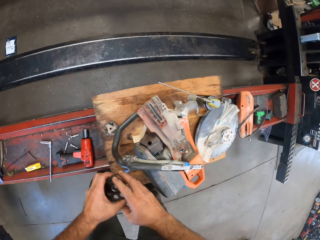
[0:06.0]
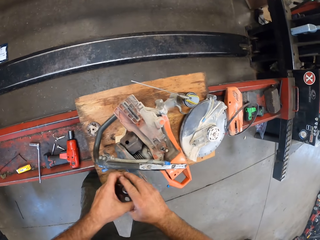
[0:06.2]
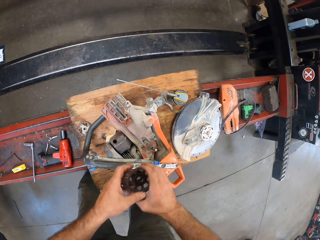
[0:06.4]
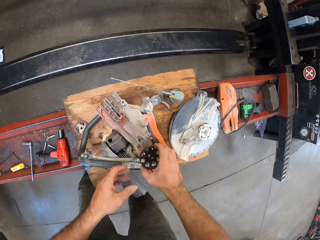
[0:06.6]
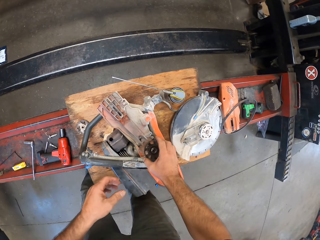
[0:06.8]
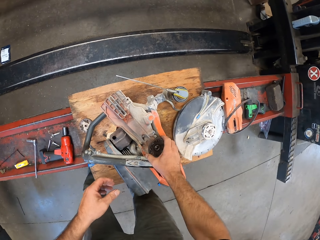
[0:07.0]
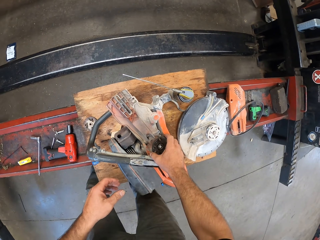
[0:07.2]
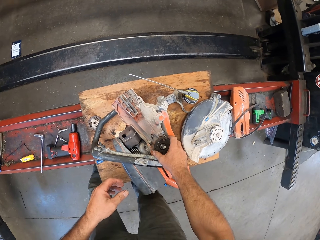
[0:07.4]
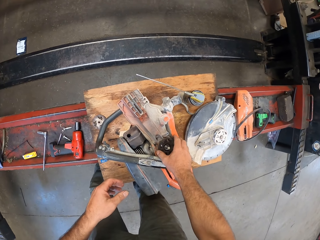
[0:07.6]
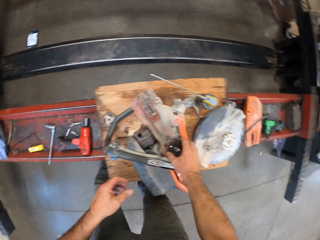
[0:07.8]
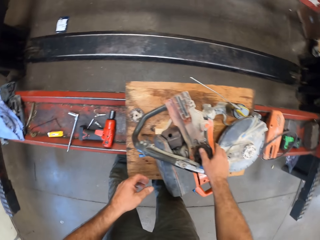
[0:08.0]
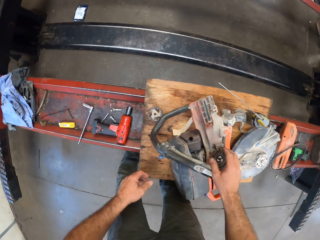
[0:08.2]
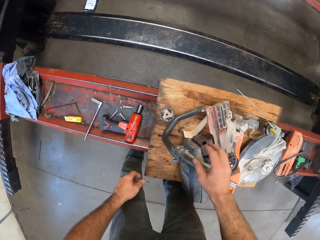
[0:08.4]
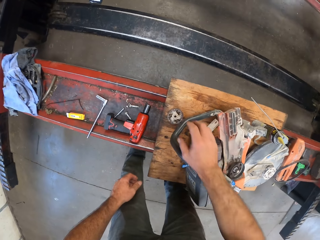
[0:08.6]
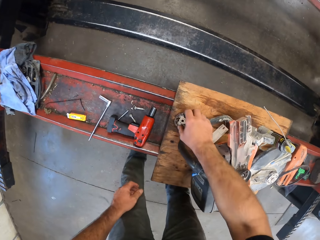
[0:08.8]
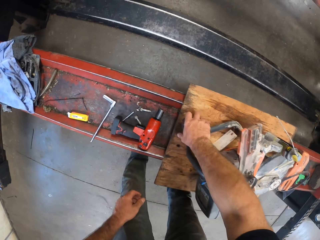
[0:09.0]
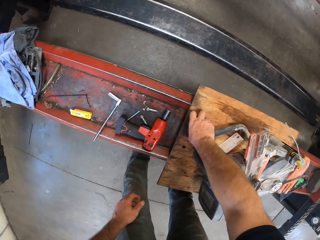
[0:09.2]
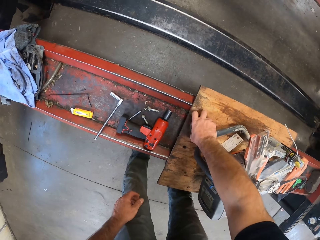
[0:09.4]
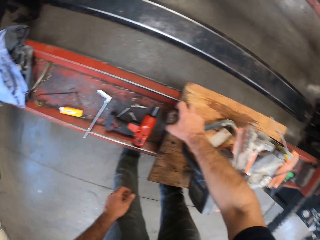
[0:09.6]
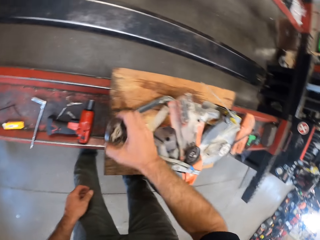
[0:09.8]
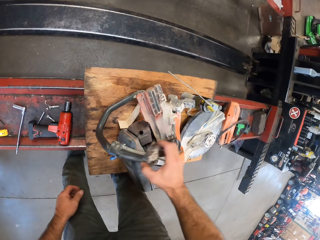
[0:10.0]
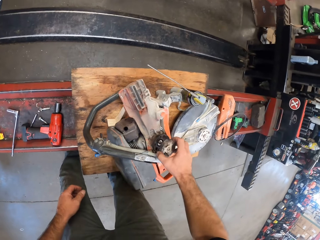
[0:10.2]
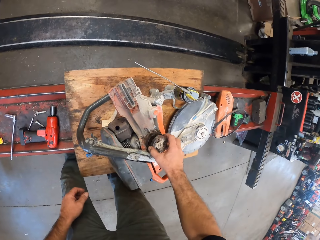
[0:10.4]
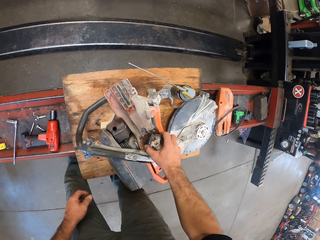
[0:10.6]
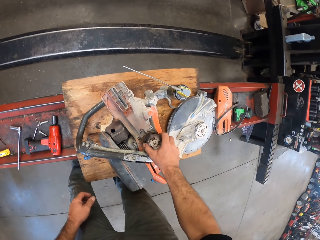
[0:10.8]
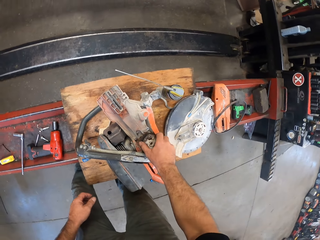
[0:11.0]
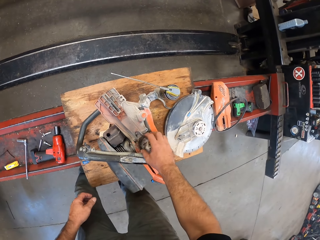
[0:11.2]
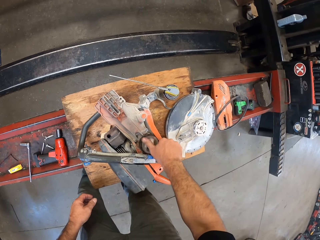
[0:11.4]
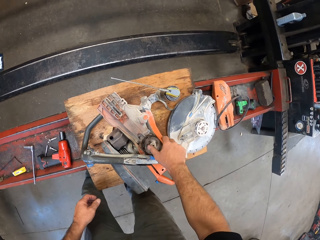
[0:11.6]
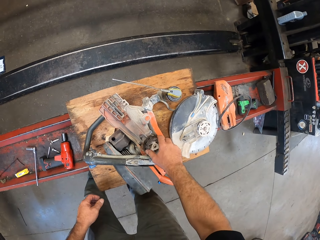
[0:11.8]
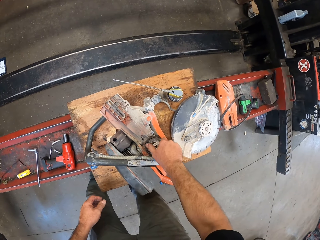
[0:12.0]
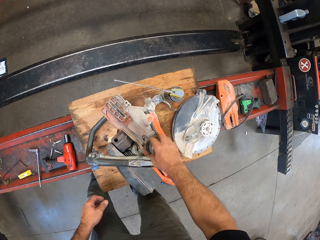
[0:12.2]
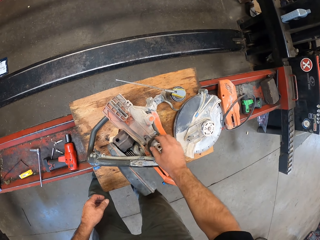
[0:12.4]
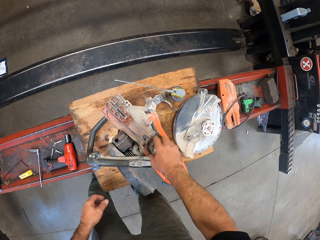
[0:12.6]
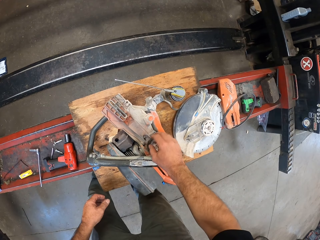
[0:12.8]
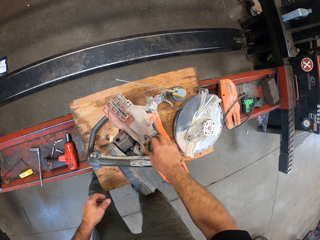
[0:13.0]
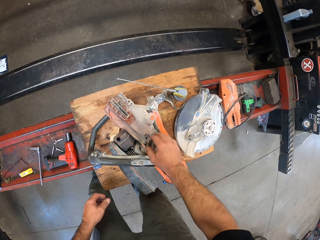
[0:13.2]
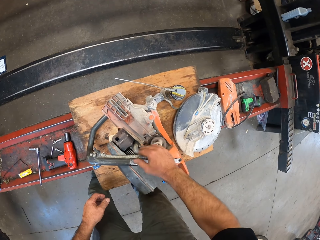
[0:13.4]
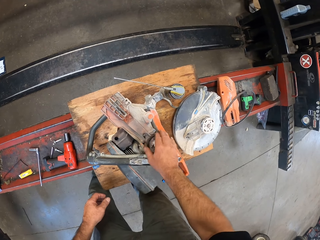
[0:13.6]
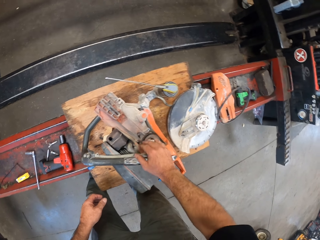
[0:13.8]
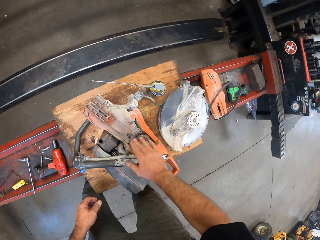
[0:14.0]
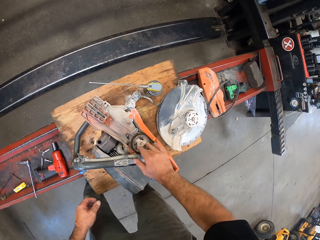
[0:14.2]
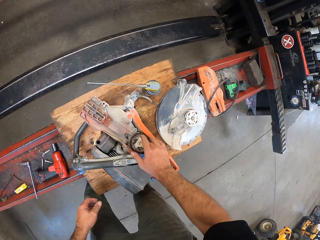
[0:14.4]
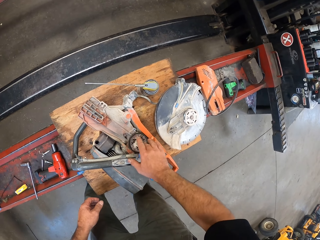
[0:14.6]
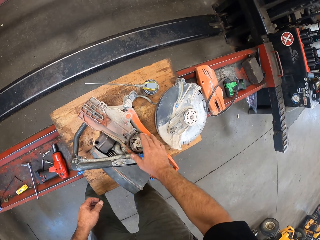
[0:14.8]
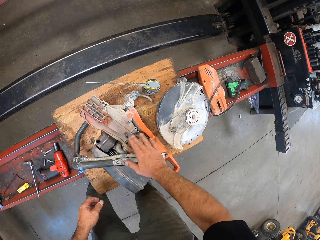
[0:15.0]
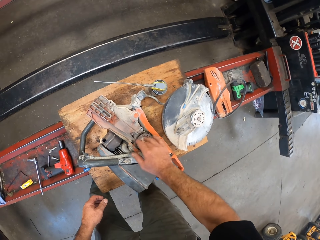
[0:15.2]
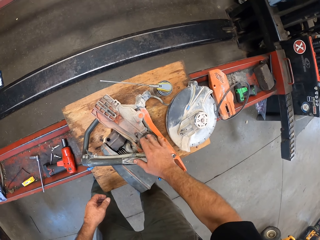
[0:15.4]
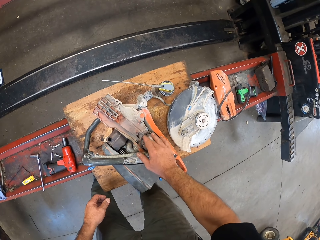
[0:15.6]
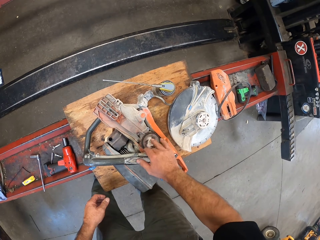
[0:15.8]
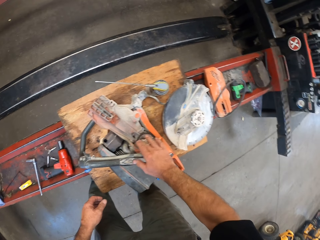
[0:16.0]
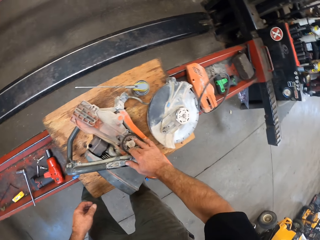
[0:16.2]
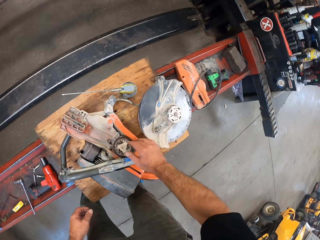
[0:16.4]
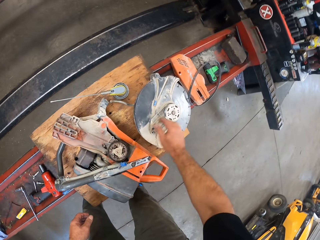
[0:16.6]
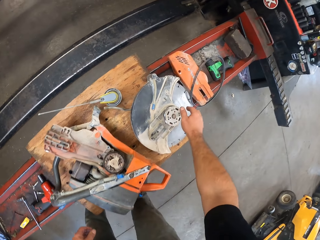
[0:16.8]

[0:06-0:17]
The camera wearer takes the disc plate. He passes the chainsaw part to his right hand. He attaches the chainsaw part to the chainsaw engine. He picks up another chainsaw part with his right hand from the lift. He attaches the chainsaw part to the chainsaw. He rotates the disc plate.

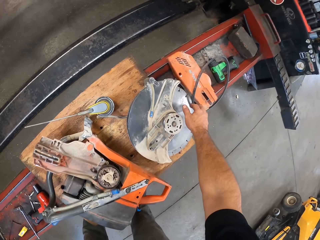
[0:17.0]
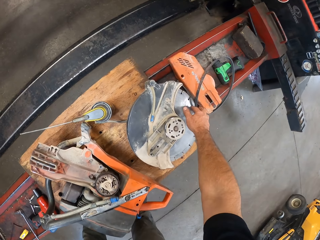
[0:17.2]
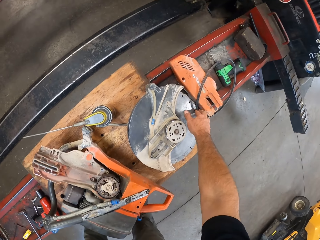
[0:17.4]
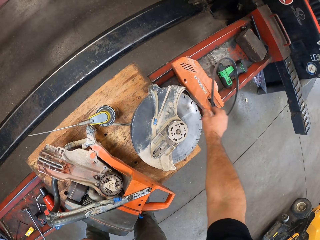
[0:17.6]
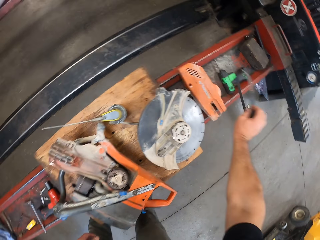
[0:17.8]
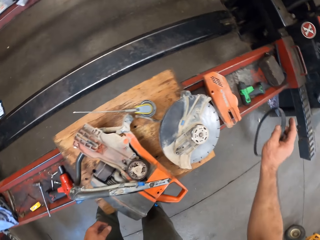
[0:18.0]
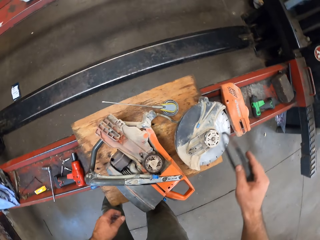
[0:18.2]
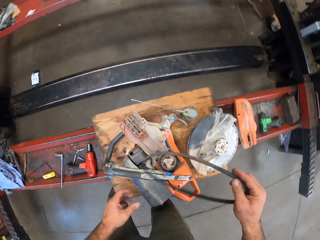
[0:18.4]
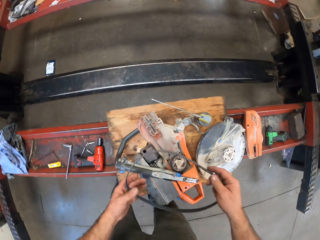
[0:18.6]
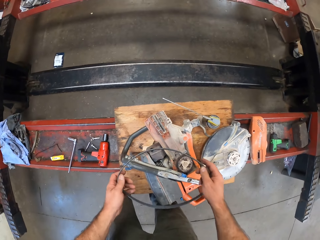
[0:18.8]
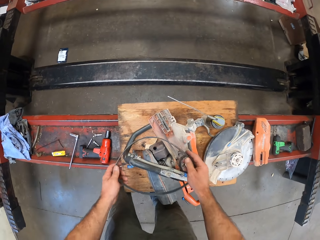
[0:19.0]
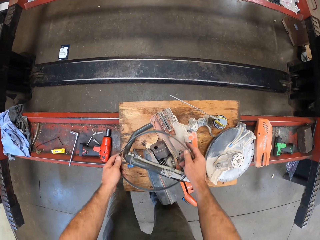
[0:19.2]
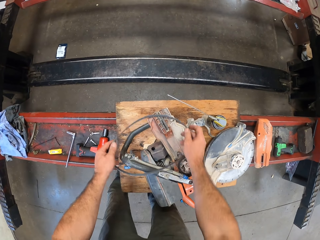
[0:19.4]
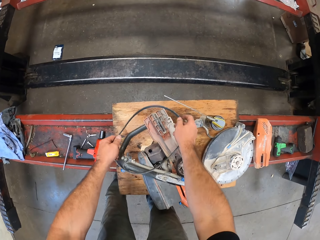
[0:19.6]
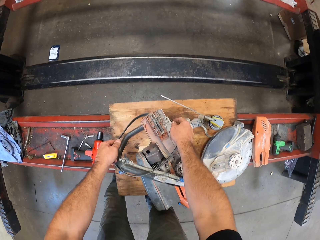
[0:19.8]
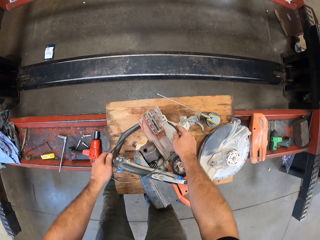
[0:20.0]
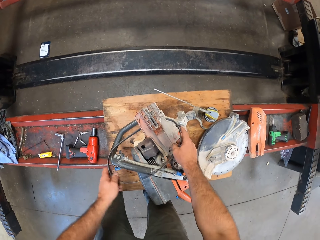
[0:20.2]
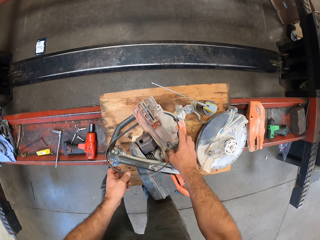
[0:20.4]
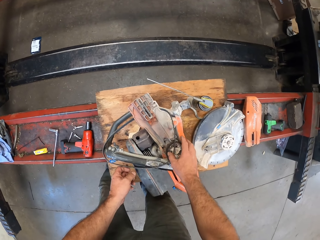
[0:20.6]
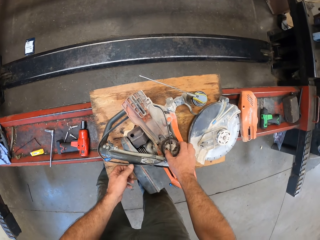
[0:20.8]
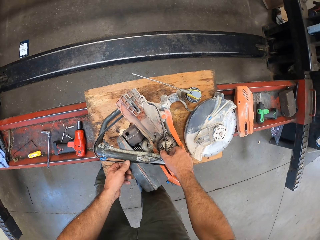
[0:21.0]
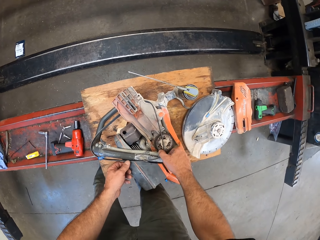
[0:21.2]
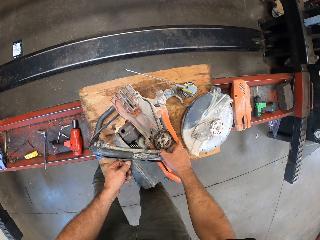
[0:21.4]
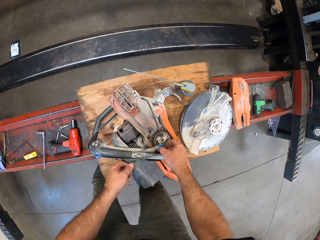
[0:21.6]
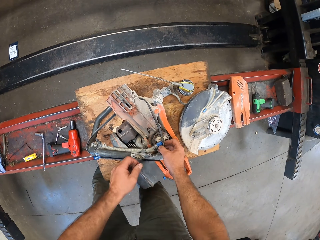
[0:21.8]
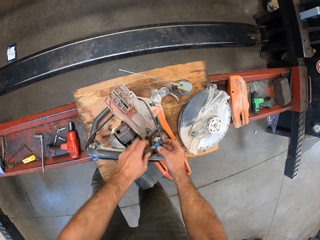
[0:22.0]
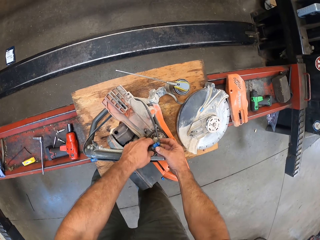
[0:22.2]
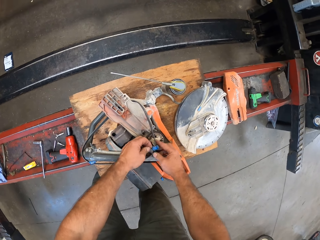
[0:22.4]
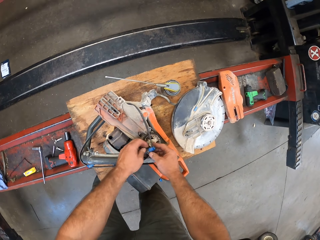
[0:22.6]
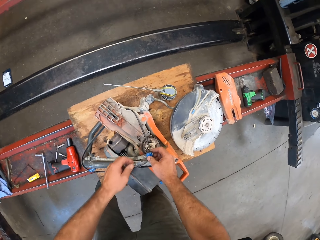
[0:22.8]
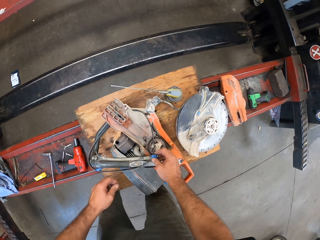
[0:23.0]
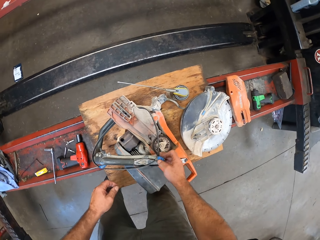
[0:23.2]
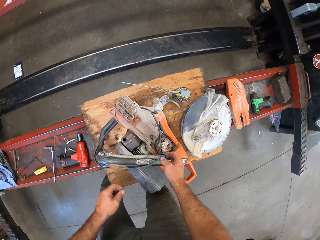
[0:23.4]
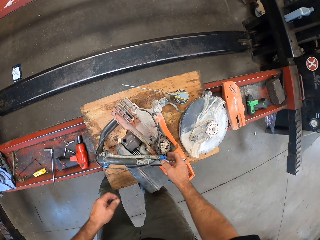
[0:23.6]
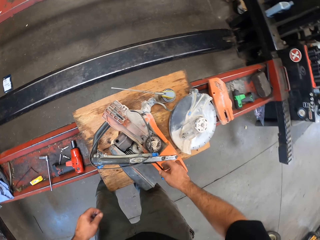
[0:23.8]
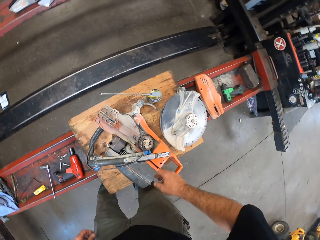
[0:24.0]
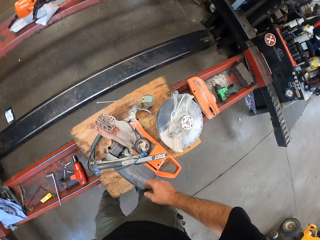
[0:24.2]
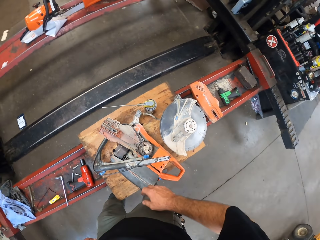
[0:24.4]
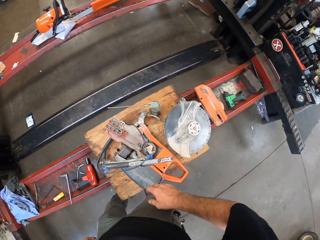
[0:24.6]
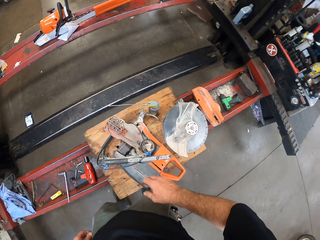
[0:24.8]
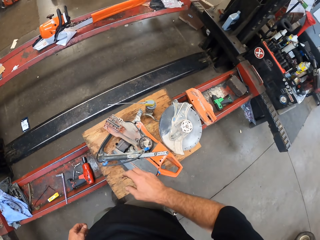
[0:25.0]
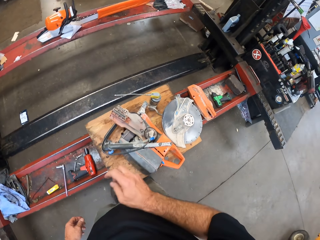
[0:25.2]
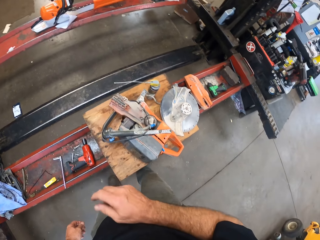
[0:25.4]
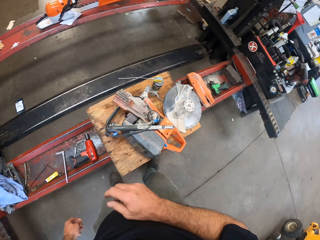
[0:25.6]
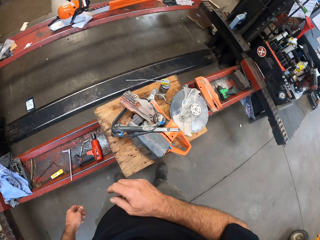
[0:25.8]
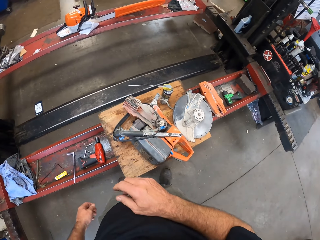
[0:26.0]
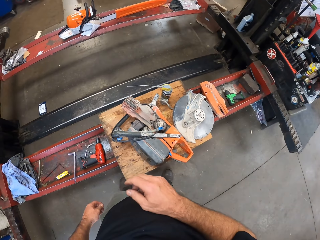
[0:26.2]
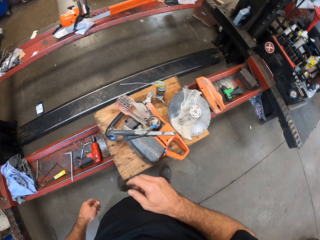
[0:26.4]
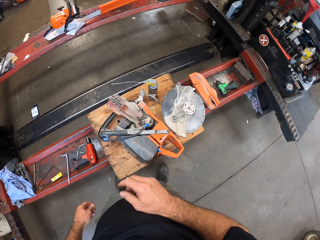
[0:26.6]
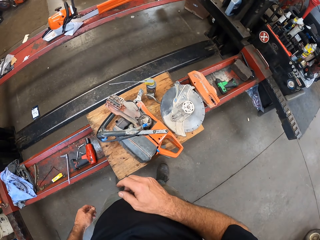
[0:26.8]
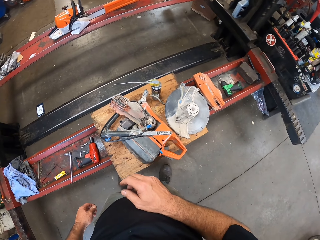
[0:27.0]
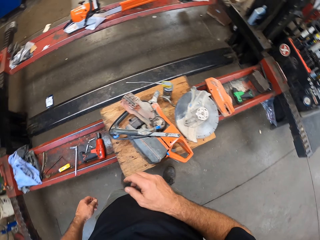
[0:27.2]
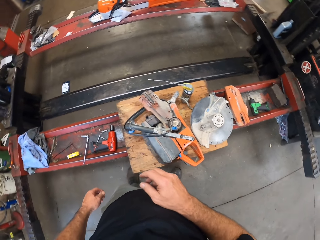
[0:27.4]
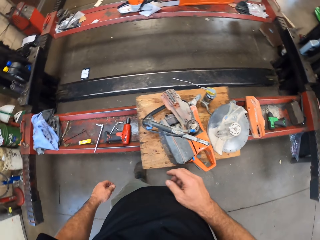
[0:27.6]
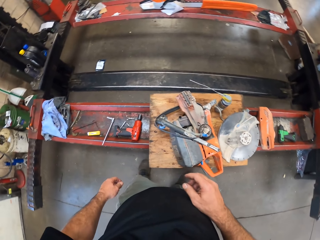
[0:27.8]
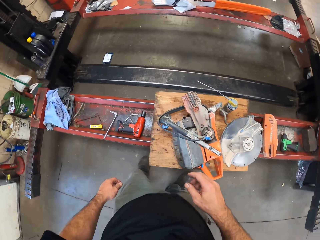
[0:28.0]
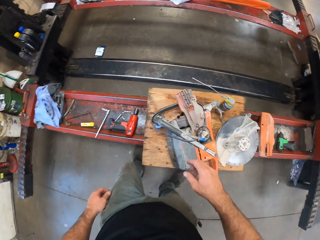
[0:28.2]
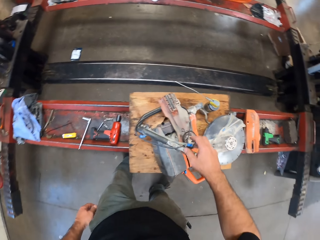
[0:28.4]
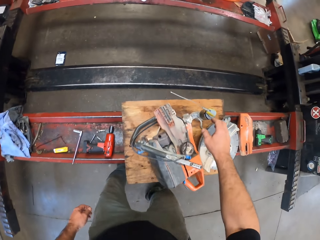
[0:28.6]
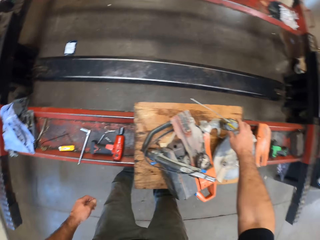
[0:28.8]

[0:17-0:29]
The camera wearer picks up a belt from the lift with his right hand. He attaches the belt to the chainsaw engine with both hands. He moves a few steps behind.
